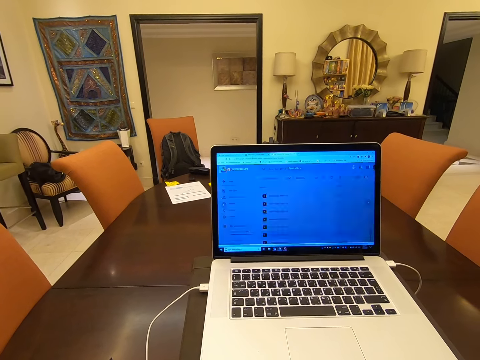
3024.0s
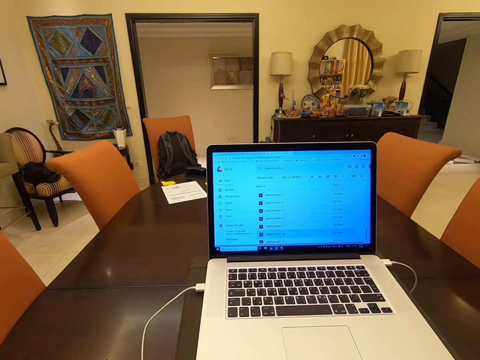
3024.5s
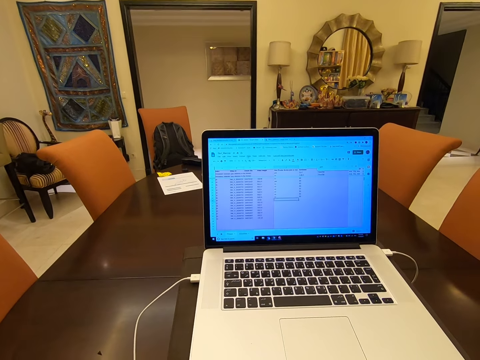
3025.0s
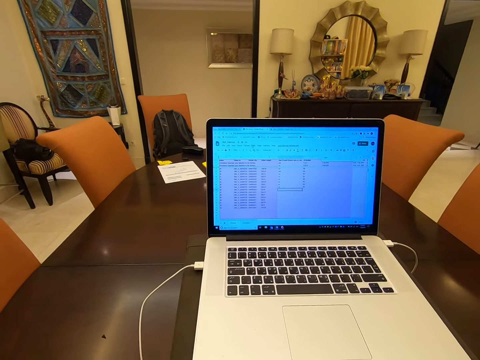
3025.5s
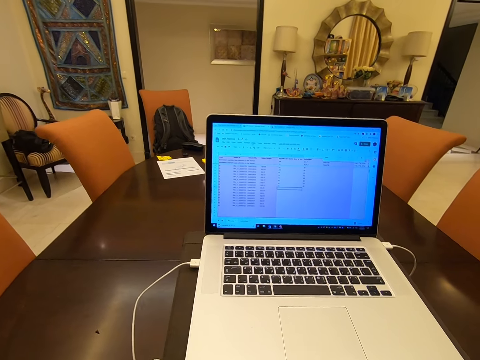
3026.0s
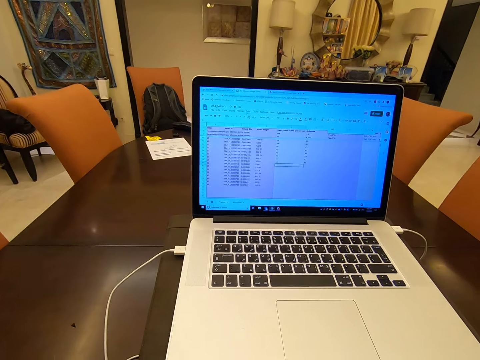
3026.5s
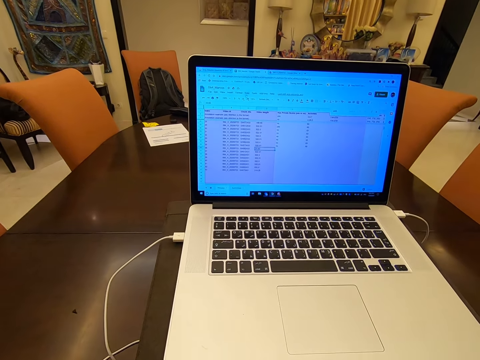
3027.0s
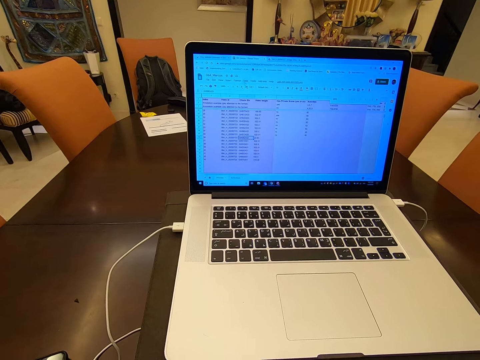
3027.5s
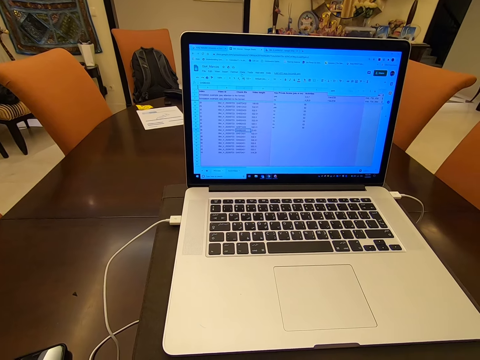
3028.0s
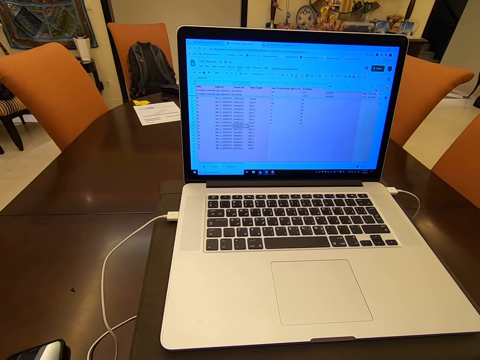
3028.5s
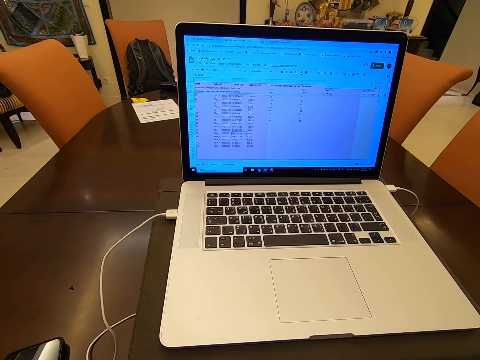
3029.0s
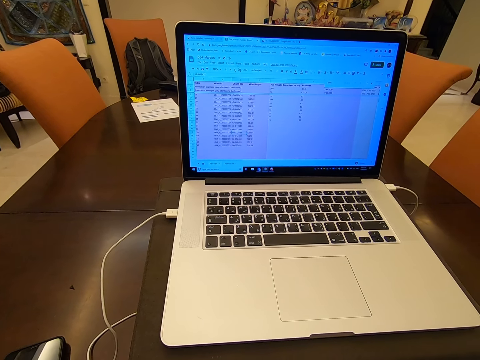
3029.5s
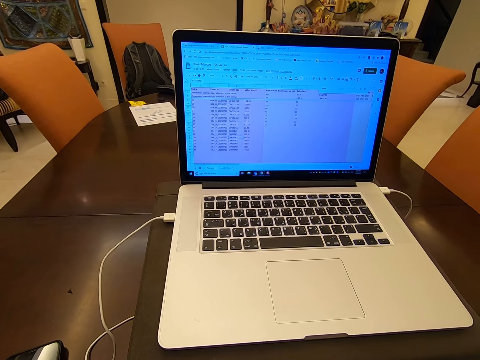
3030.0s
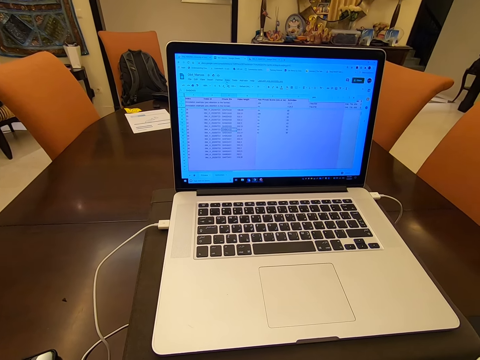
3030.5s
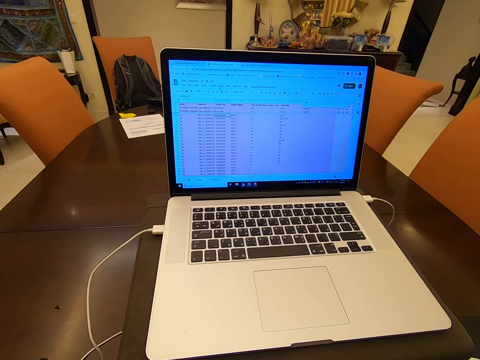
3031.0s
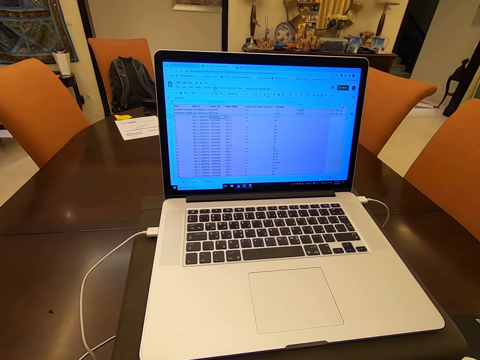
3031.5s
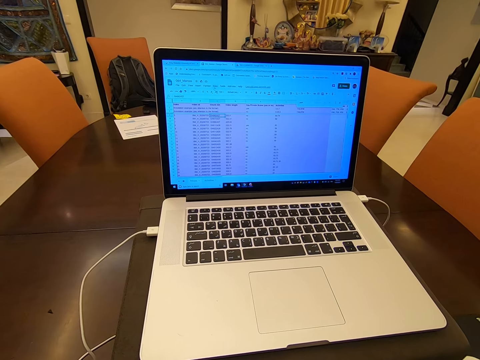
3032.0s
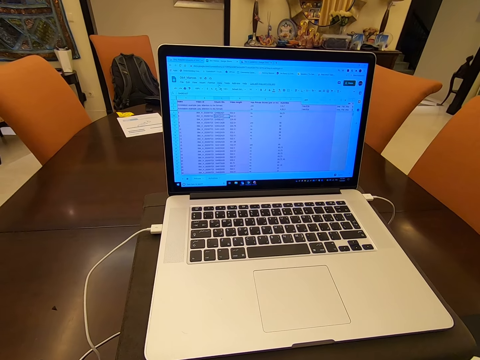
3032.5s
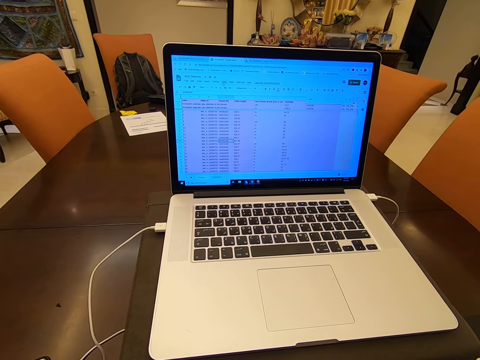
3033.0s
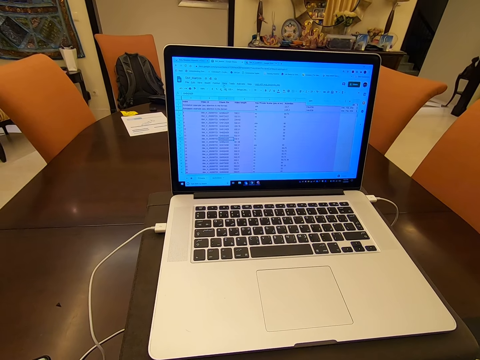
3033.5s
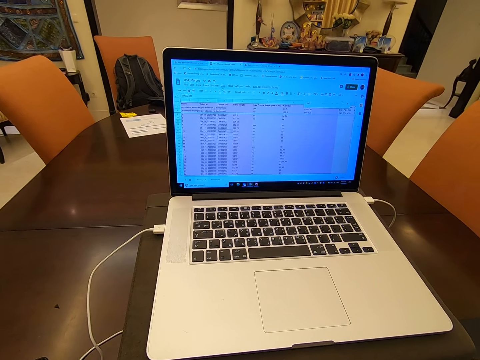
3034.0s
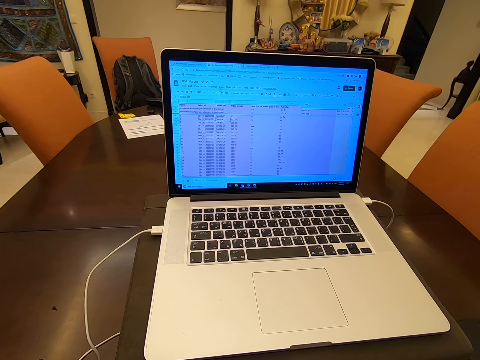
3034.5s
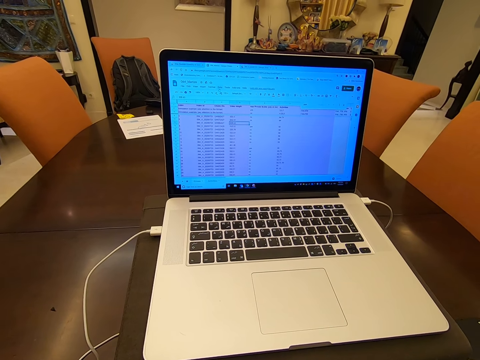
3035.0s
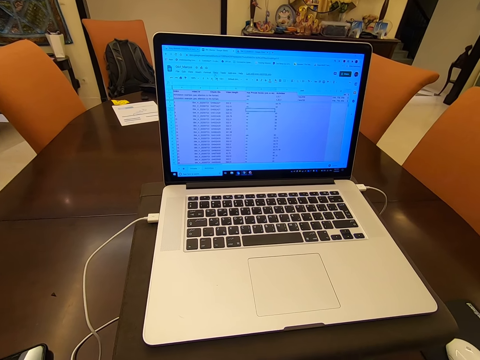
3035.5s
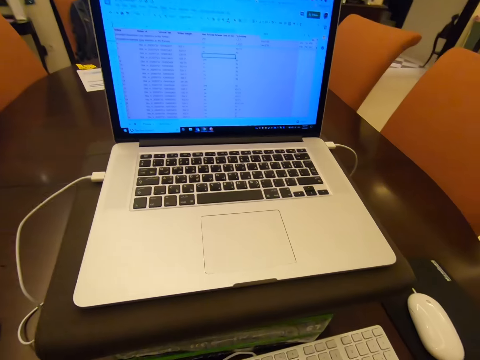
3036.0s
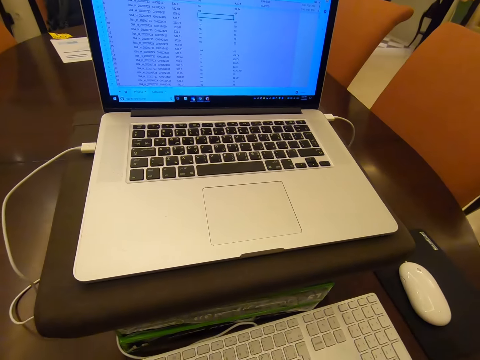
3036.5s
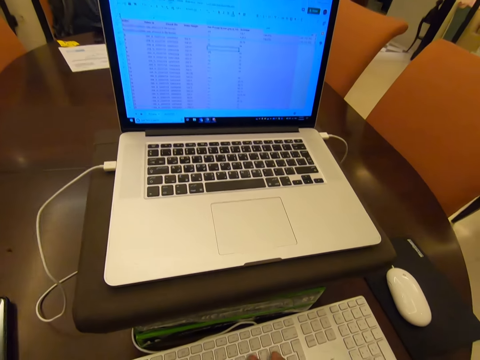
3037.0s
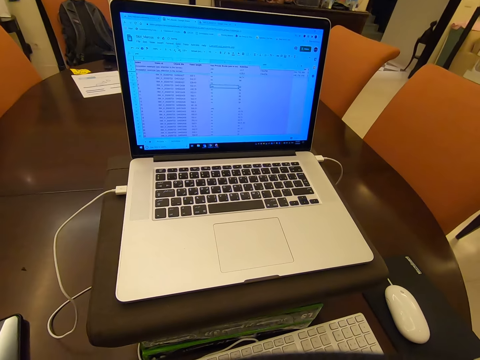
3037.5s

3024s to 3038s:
The camera wearer talks in whispering. They operate the laptop.

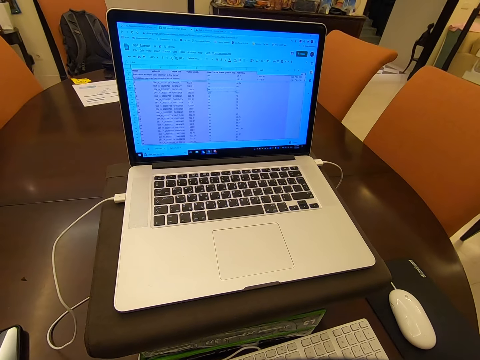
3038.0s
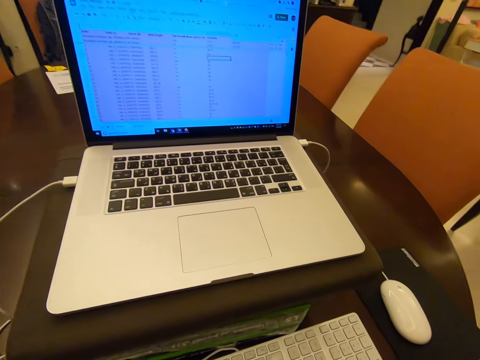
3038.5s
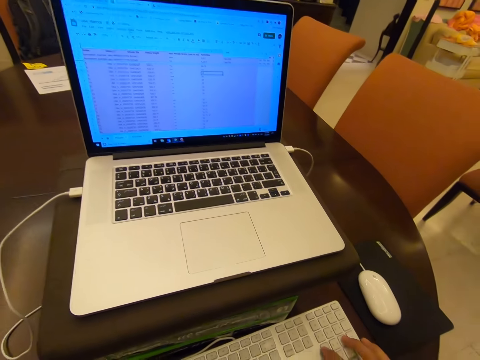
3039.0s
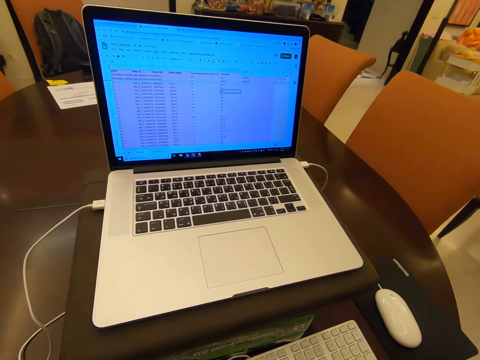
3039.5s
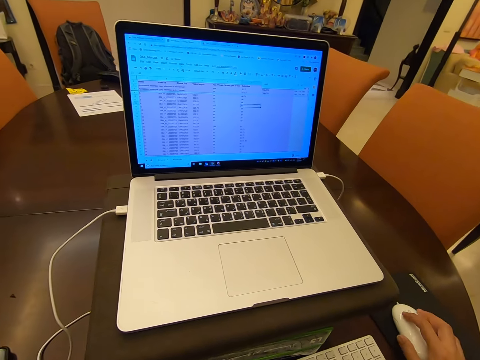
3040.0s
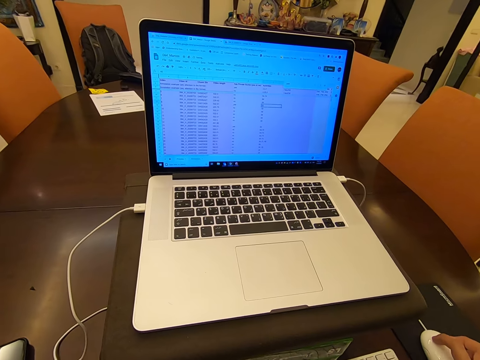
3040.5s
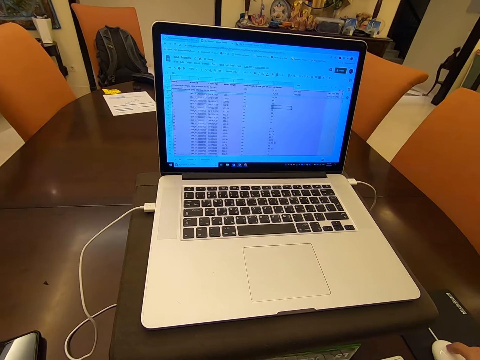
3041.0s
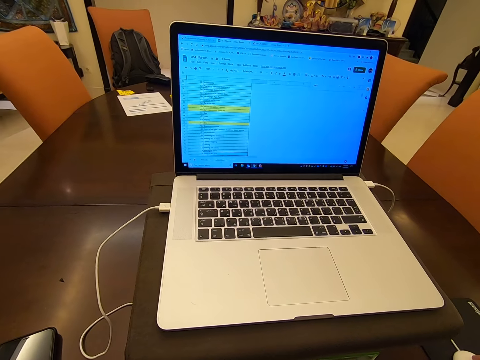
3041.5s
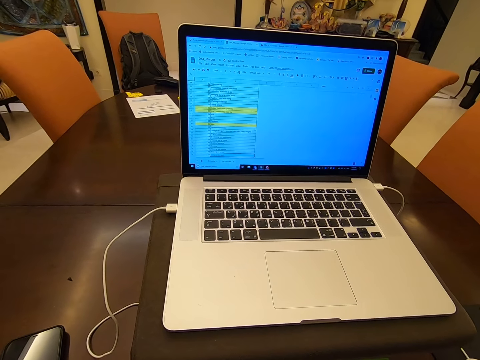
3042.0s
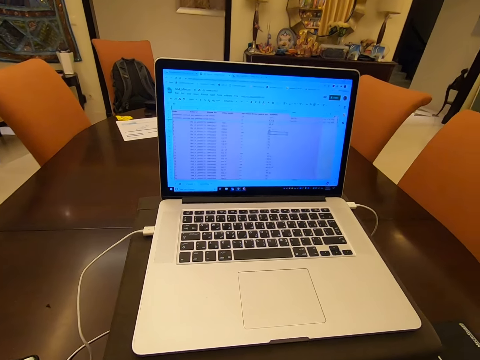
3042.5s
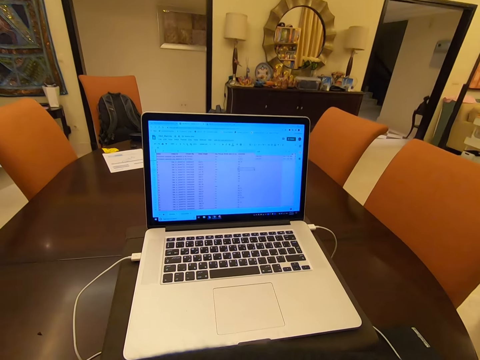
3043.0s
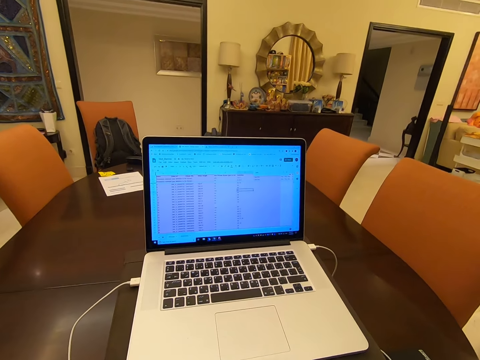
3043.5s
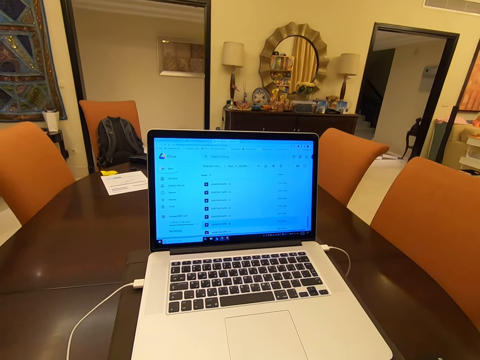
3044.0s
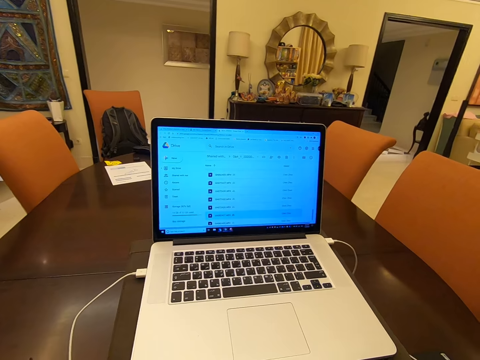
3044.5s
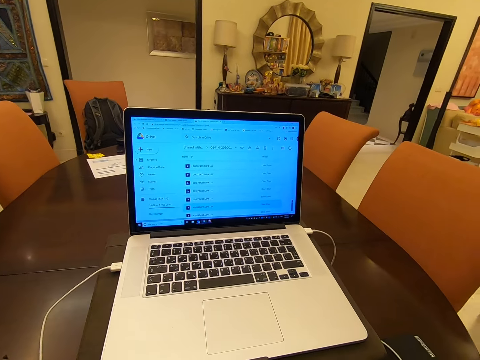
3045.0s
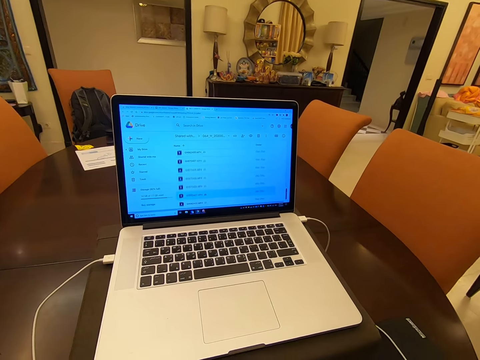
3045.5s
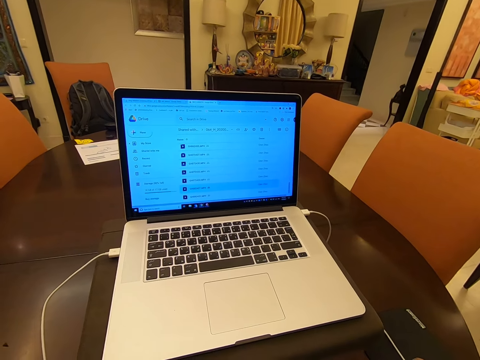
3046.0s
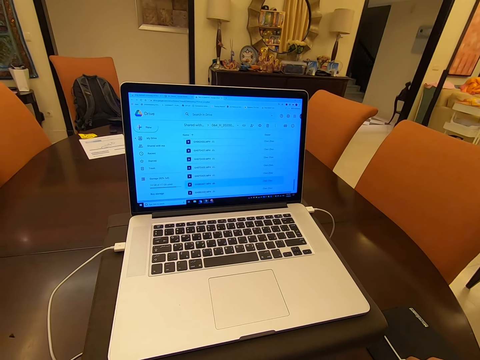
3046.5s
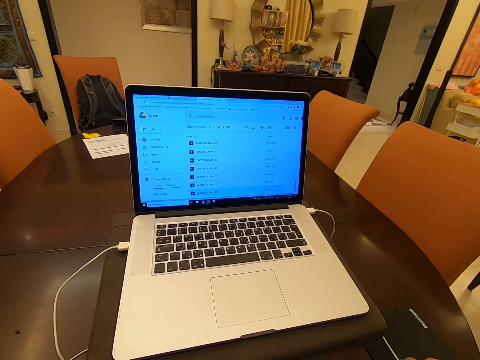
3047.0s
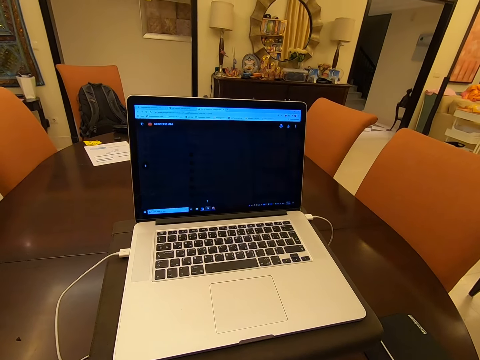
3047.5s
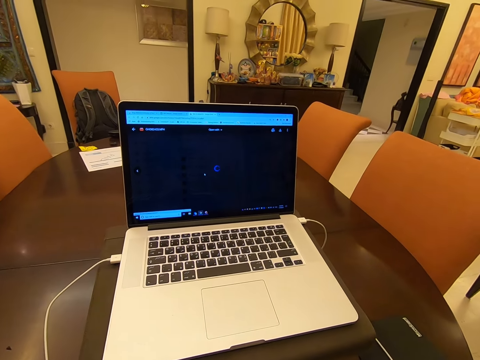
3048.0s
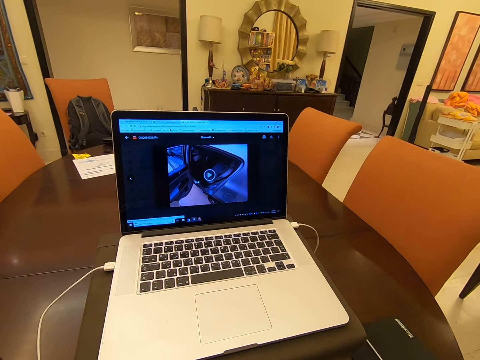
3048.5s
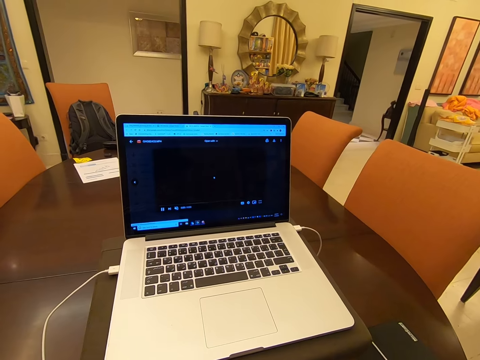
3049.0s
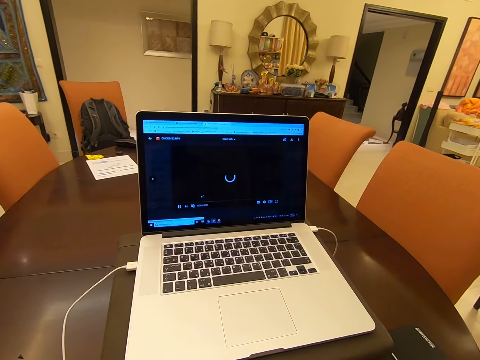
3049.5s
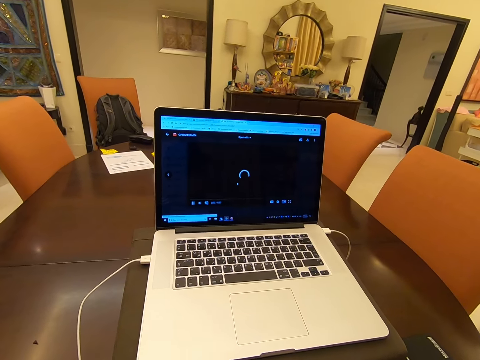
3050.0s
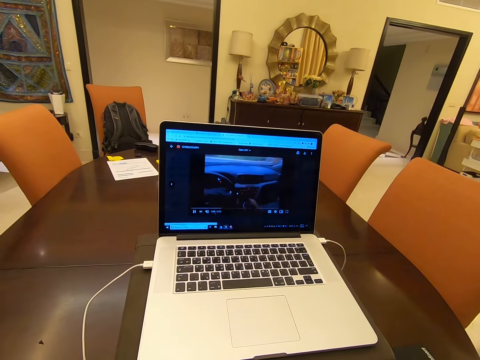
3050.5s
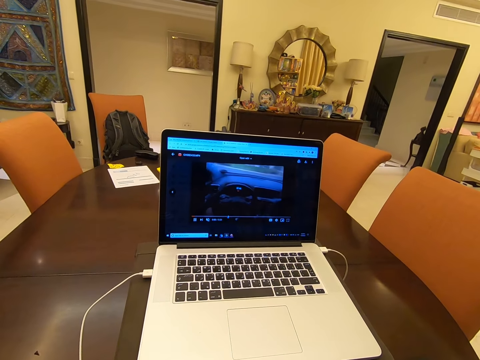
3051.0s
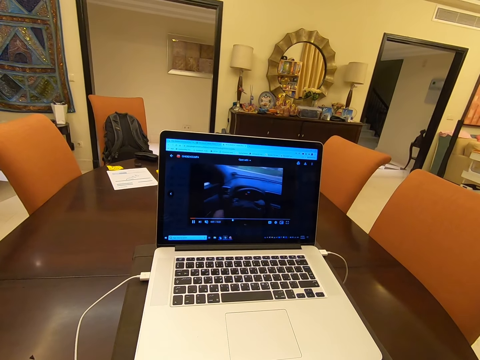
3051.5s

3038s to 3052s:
The camera wearer uses the laptop. They use the mouse.
